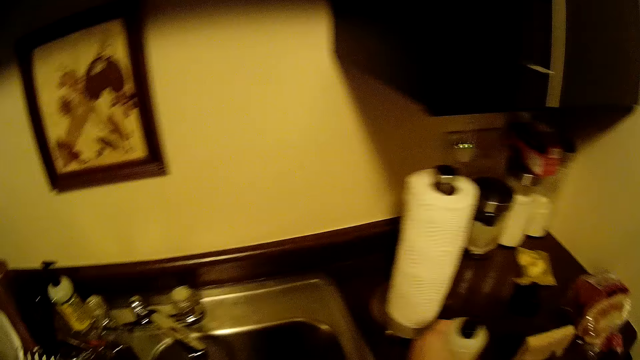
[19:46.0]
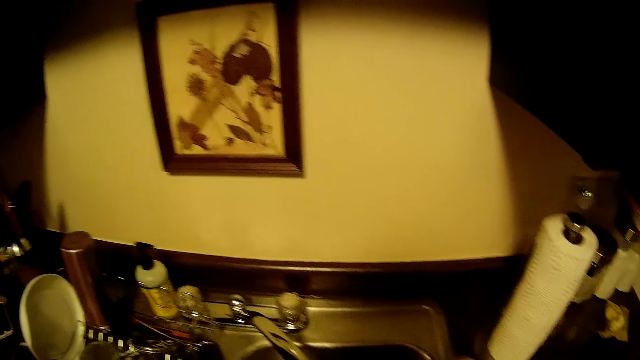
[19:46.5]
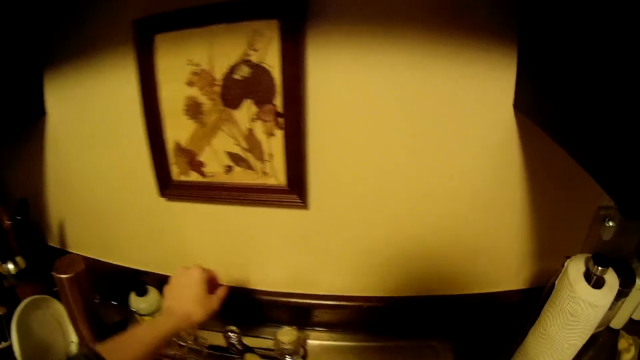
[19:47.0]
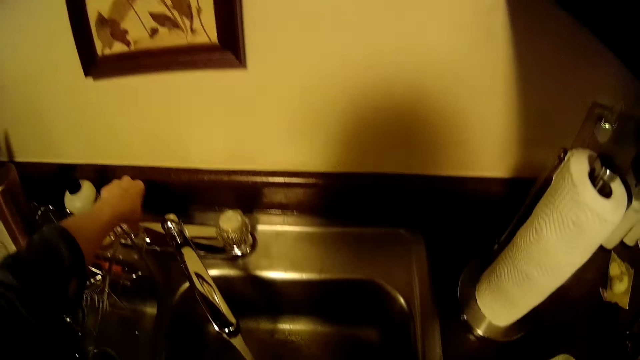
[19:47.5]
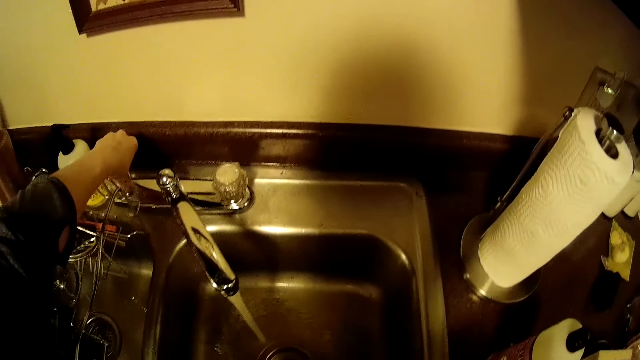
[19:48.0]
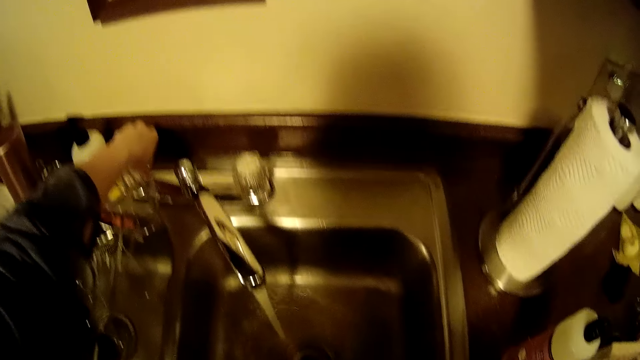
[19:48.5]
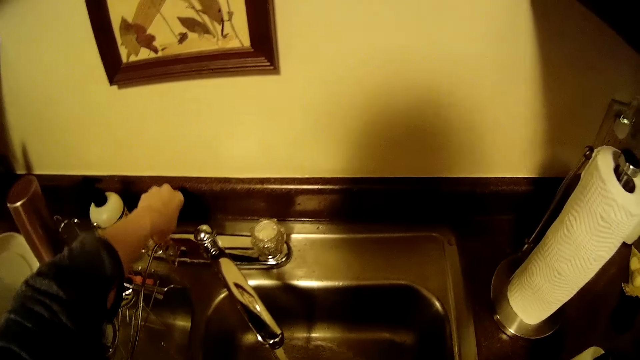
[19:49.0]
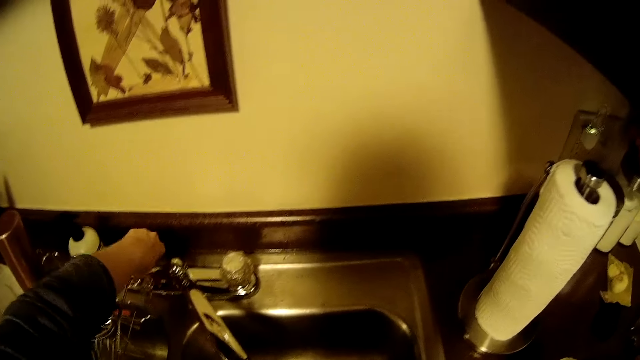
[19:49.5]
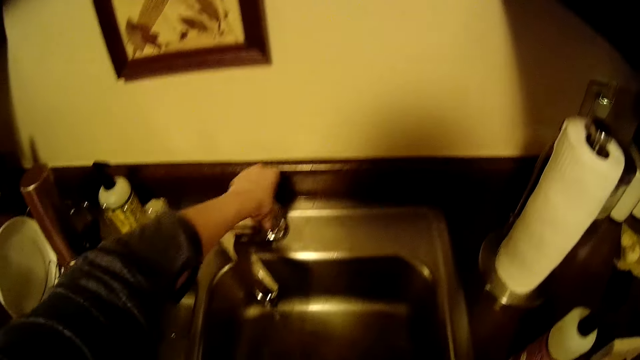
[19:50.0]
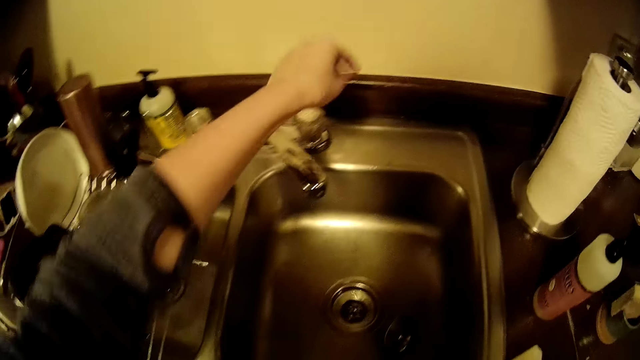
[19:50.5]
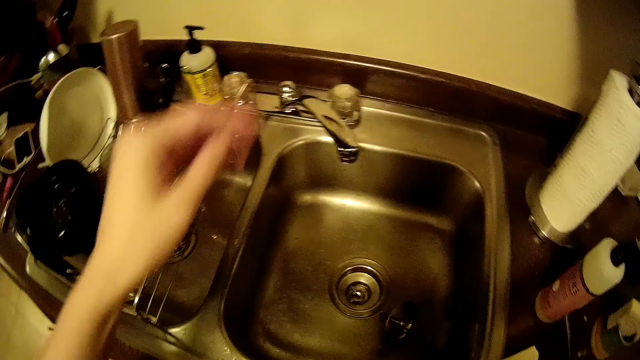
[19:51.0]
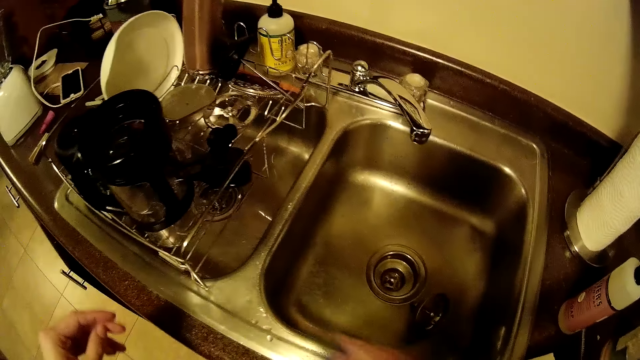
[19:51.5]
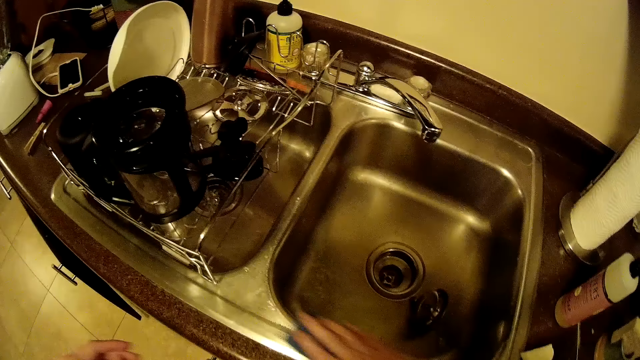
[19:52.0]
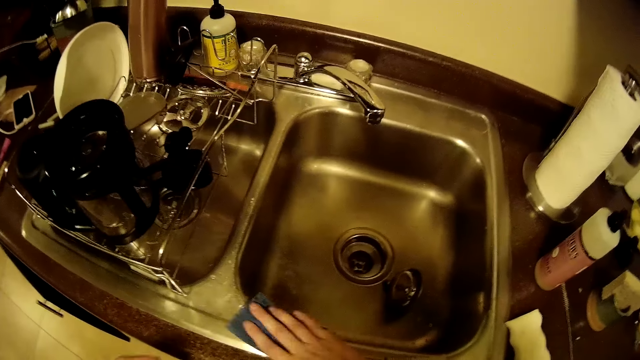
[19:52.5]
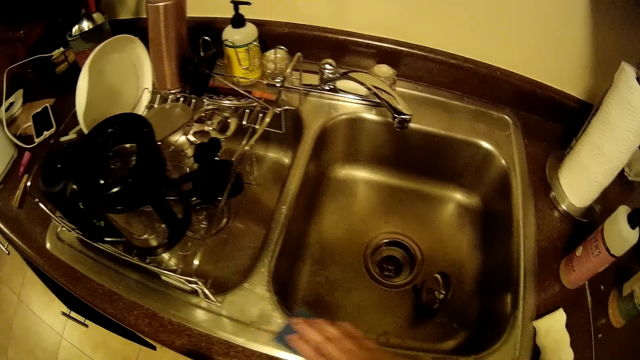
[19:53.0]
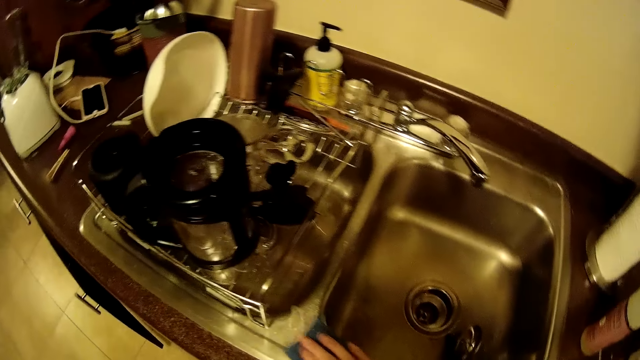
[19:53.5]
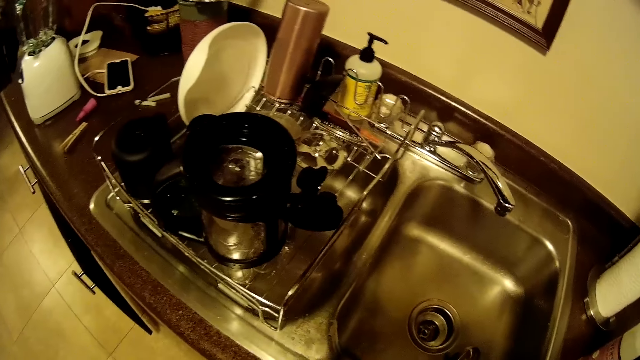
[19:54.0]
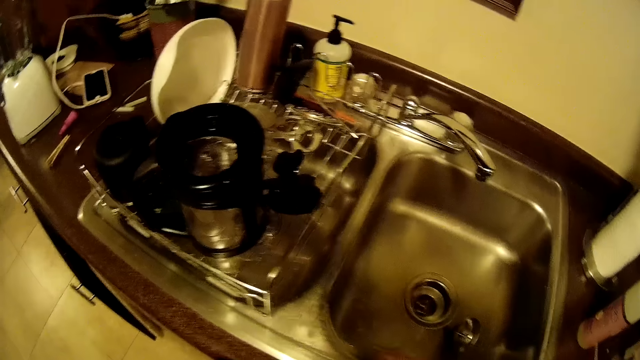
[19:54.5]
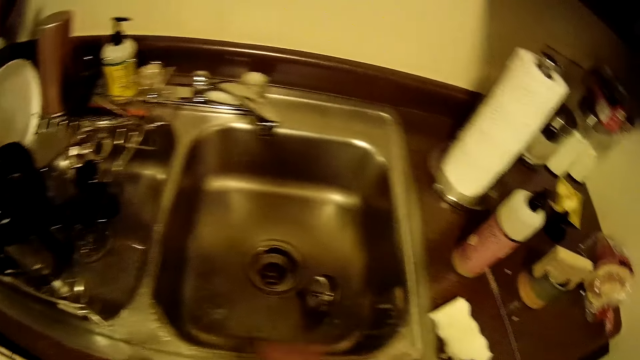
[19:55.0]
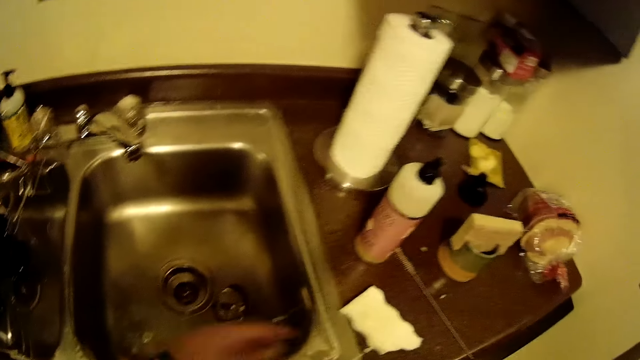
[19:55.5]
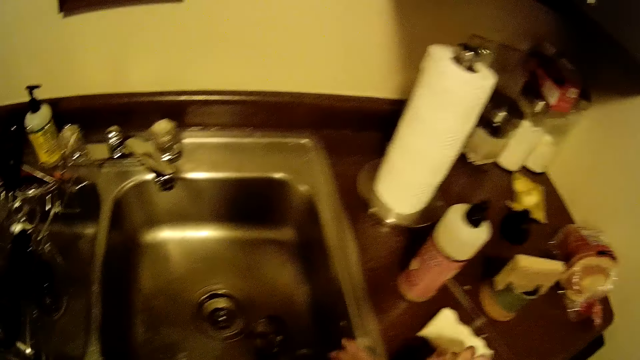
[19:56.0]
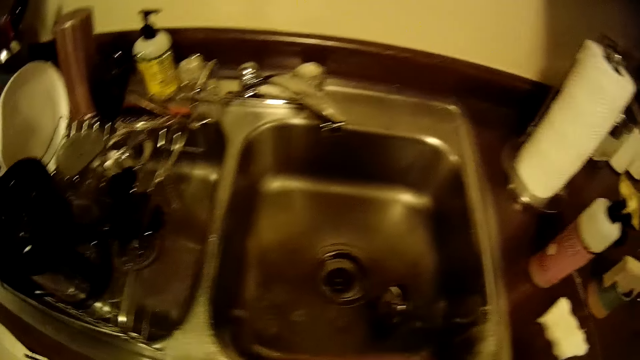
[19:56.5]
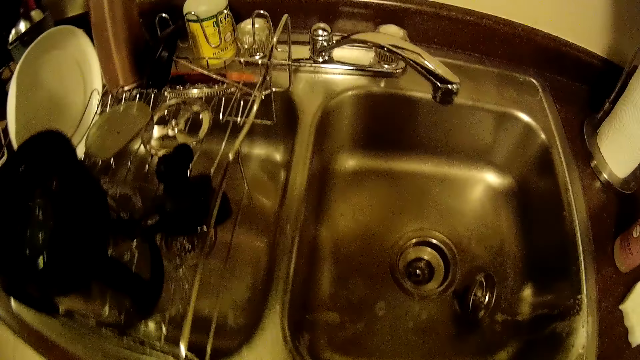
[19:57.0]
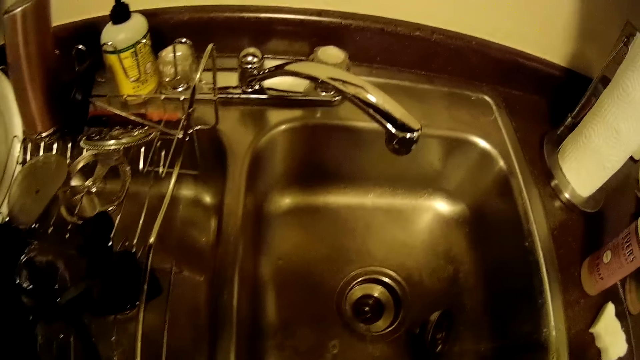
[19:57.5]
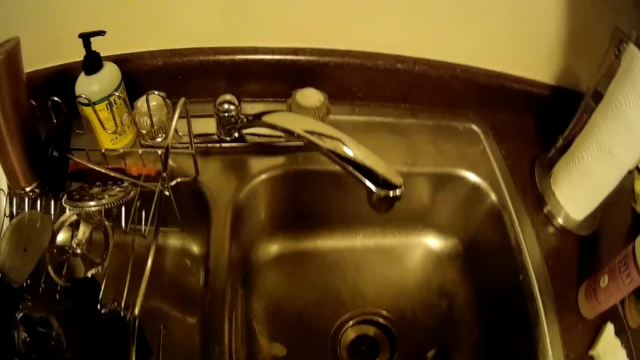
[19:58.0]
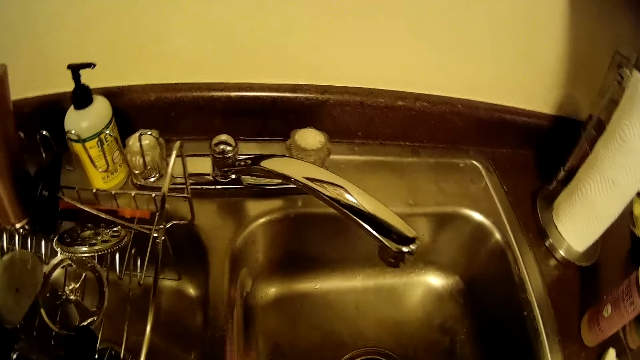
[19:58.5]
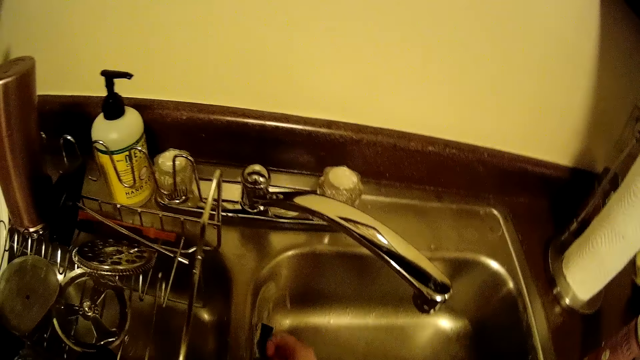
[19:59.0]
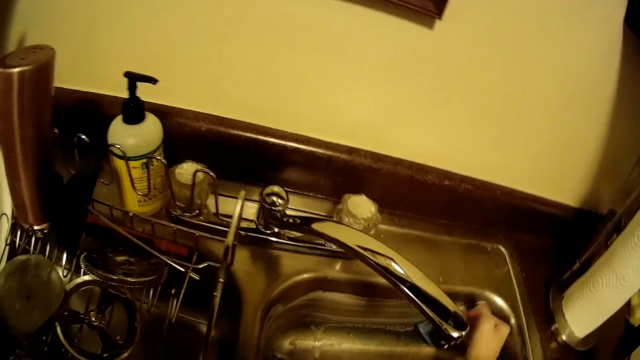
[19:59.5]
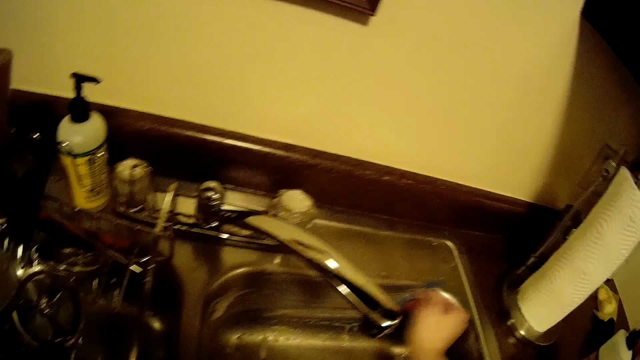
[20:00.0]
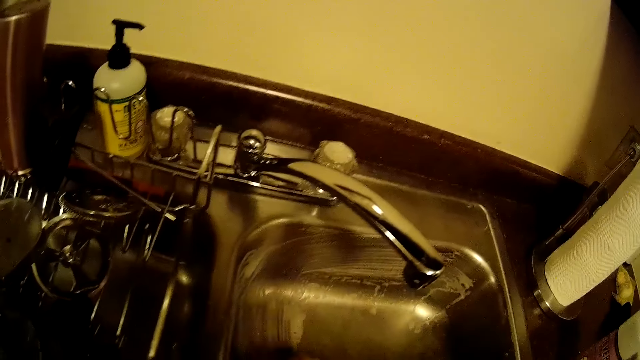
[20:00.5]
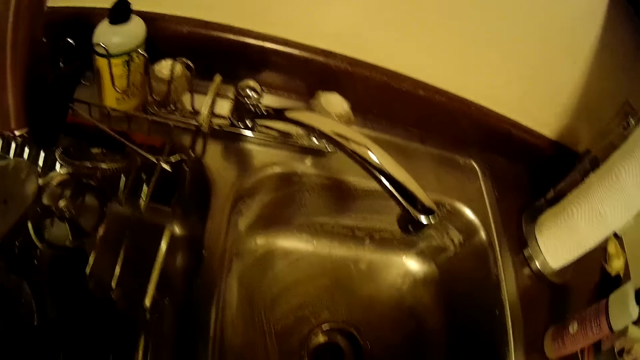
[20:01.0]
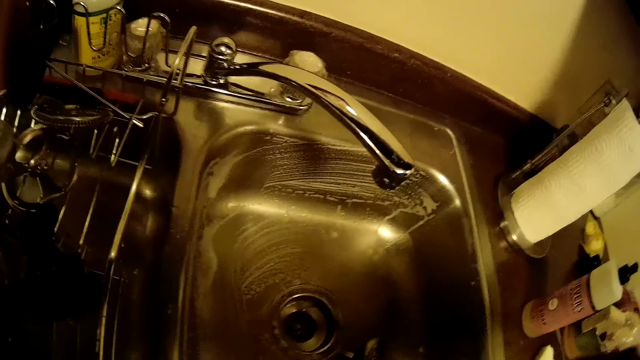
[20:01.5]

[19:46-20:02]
The camera wearer drops the bottle on a countertop with her left hand. She touches a tap switch with her left hand. She touches the tap switch with her left hand again. She closes the tap with her left hand. She washes the sink with the sponge with her right hand. She moves a piece of paper on the countertop with her right hand. She washes the sink with the sponge with her right hand.

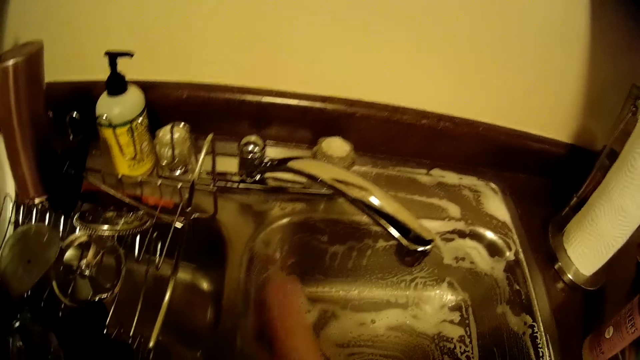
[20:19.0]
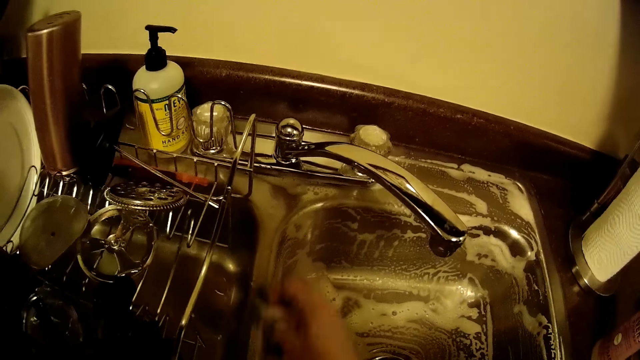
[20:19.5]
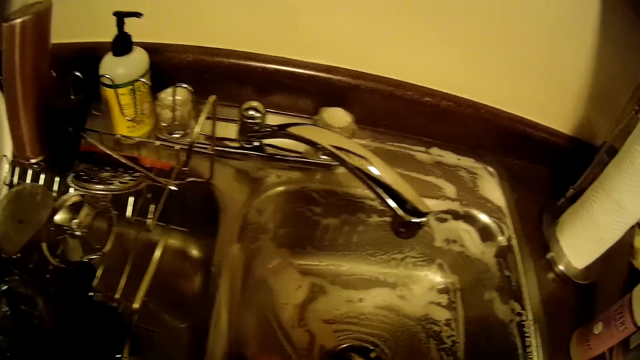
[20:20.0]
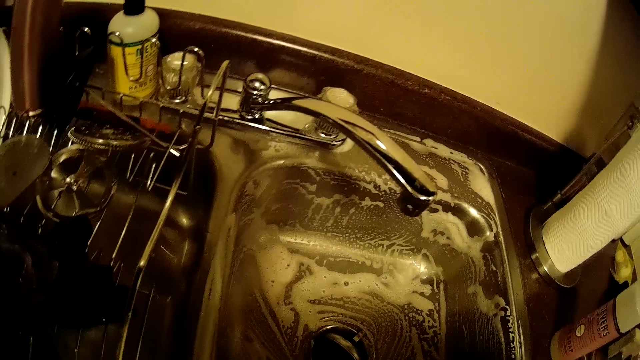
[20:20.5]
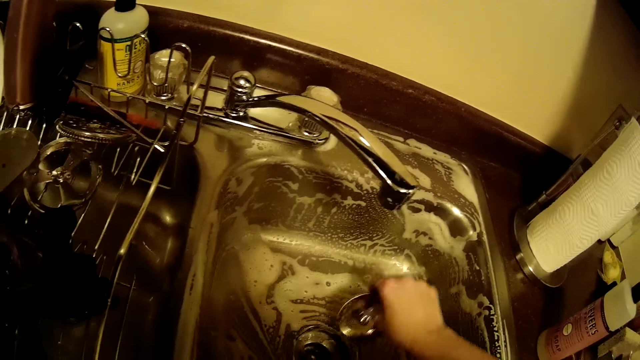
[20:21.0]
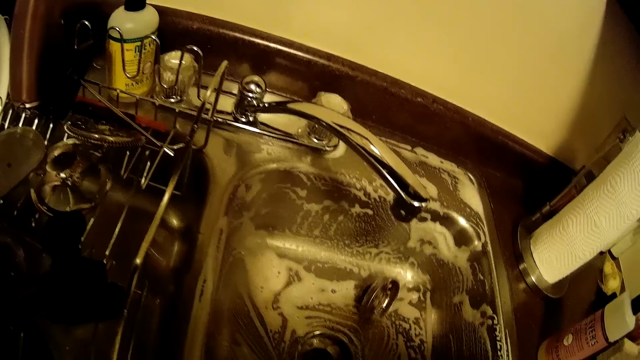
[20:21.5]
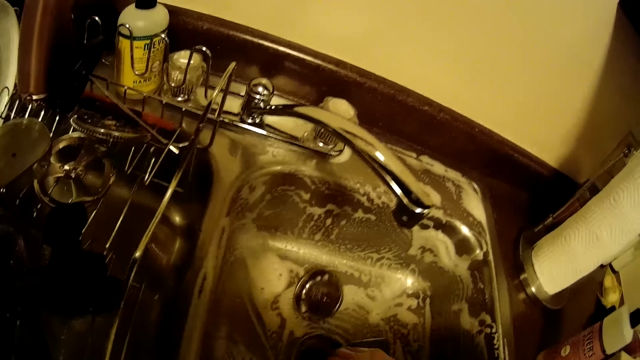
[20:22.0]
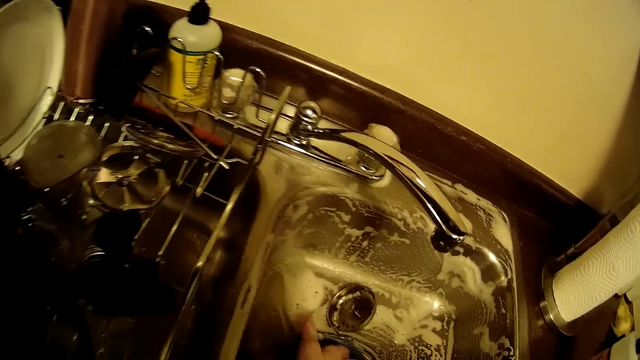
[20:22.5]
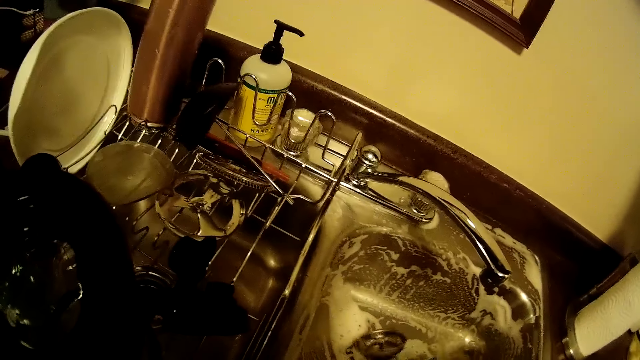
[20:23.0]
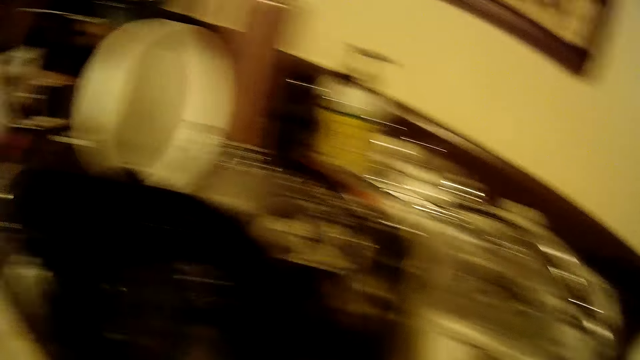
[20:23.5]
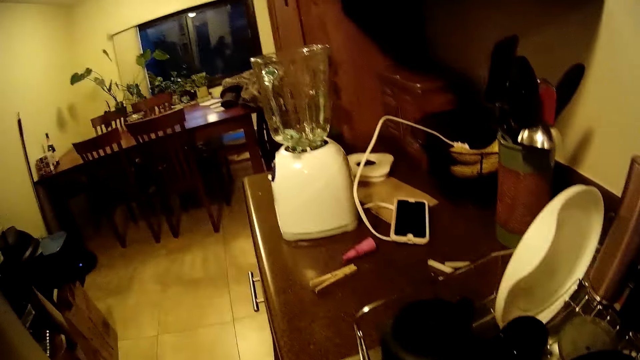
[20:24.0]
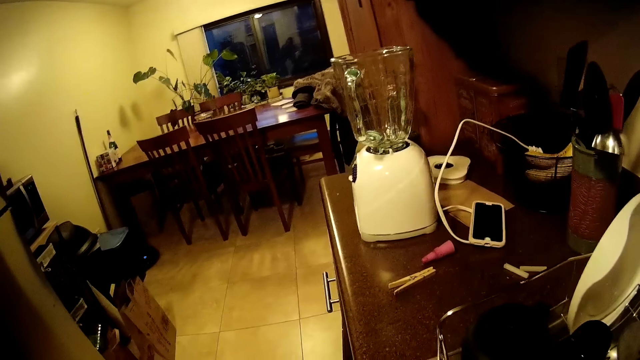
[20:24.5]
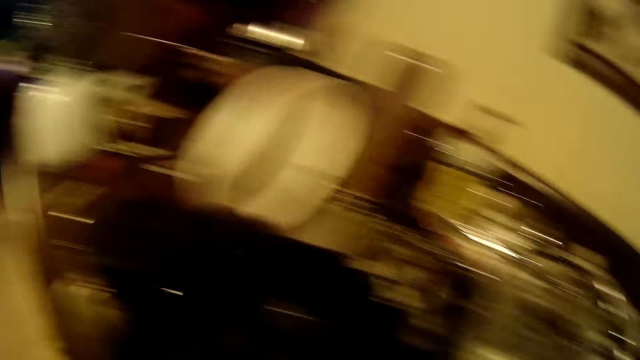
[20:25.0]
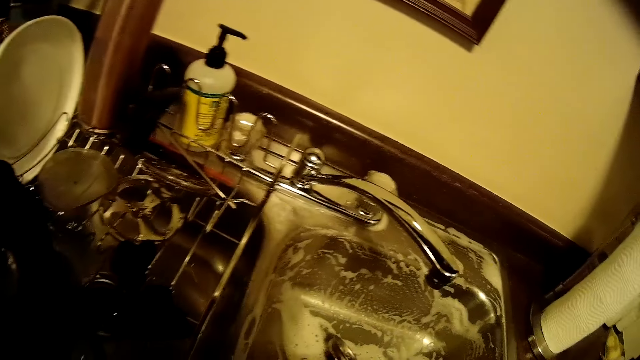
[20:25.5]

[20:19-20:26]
The camera wearer removes the sink strainer with her right hand.
